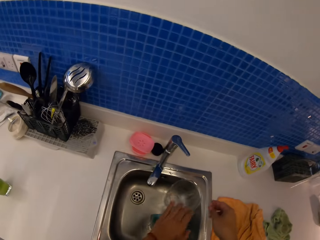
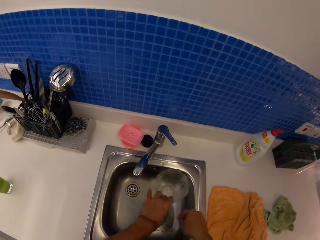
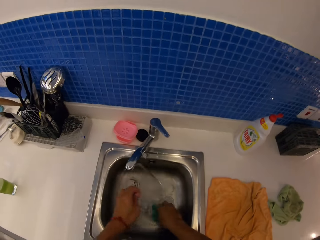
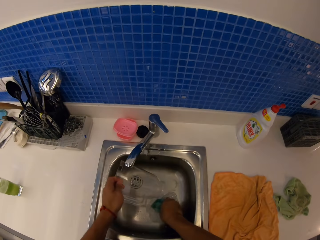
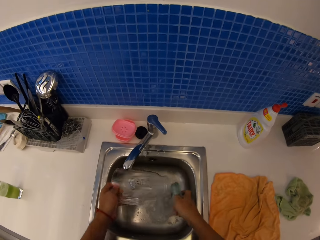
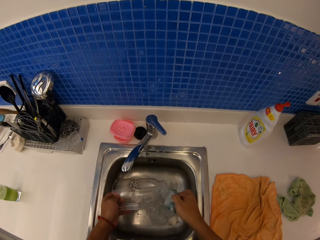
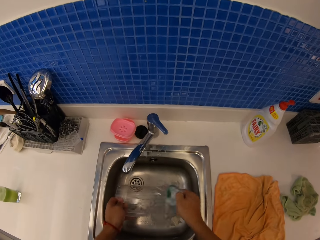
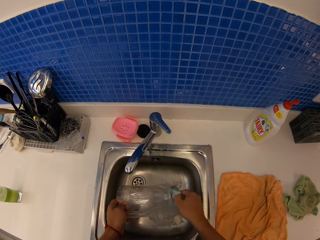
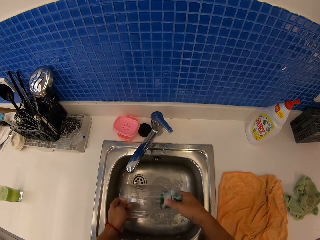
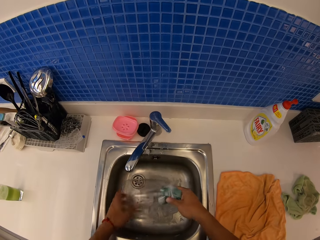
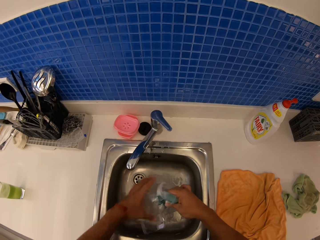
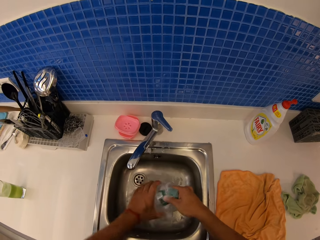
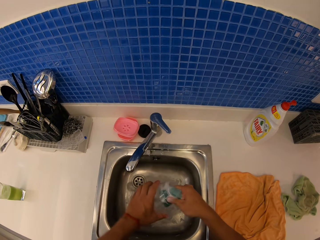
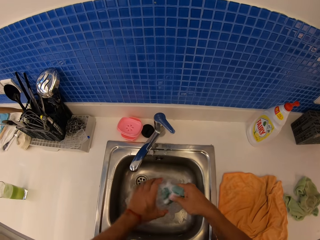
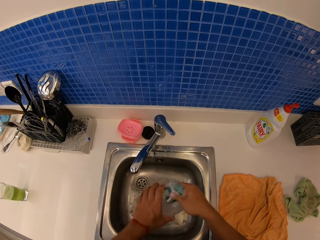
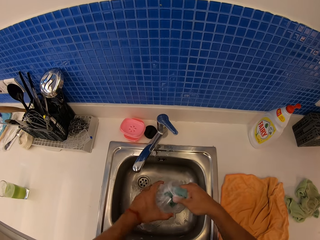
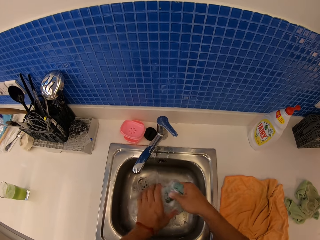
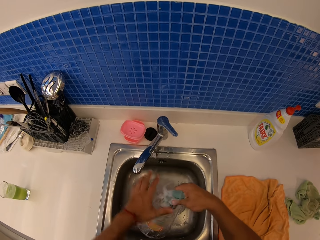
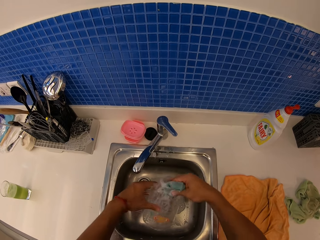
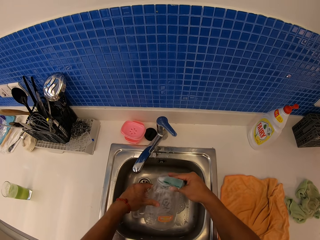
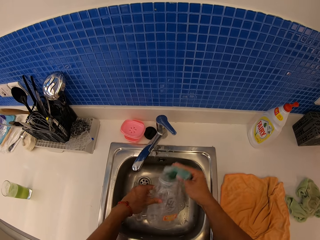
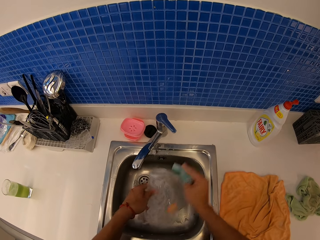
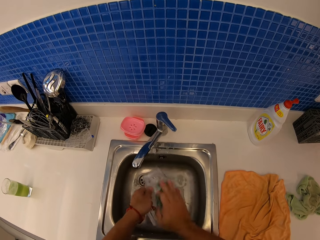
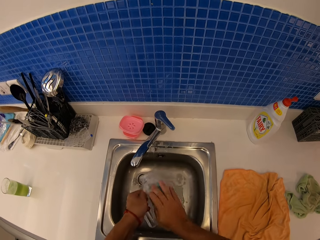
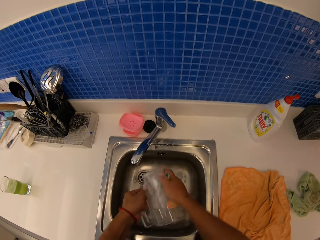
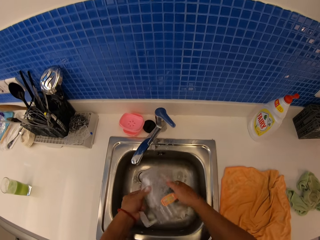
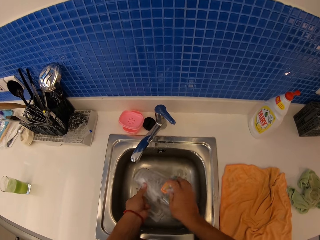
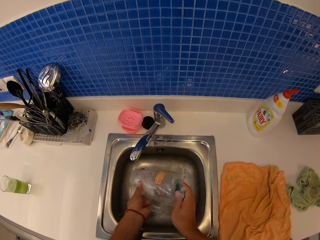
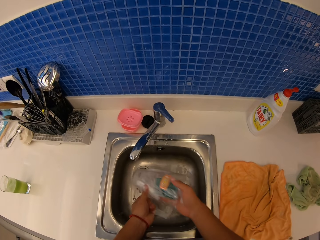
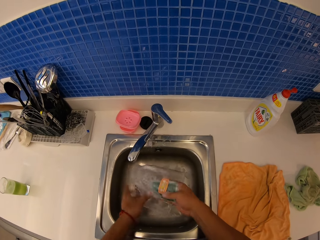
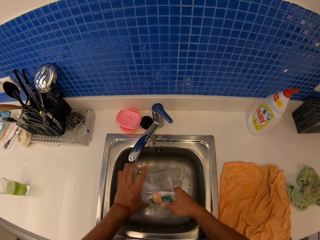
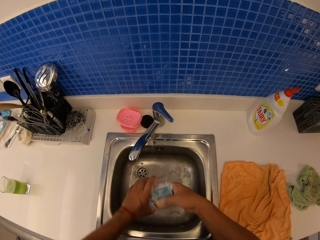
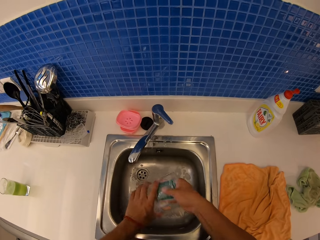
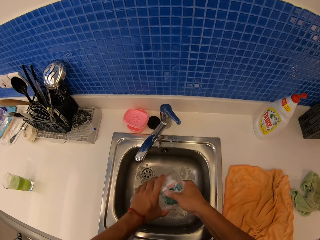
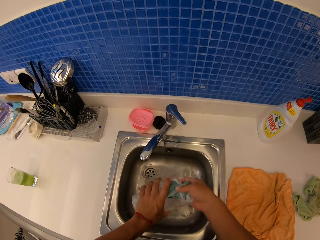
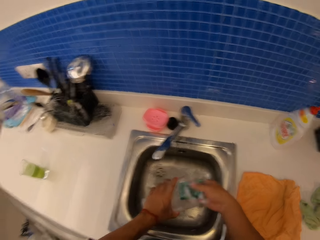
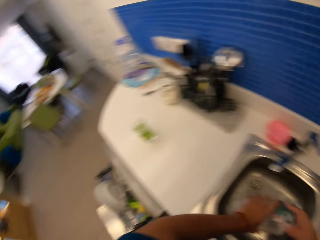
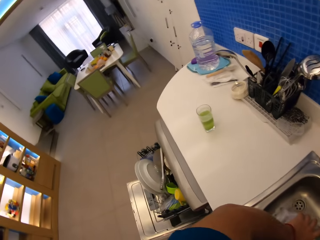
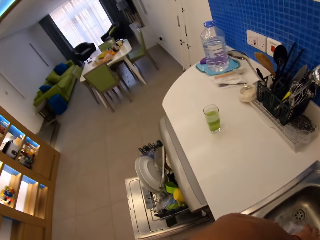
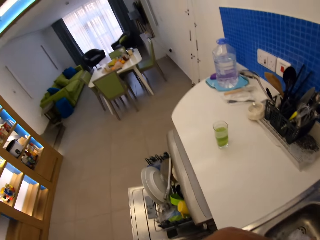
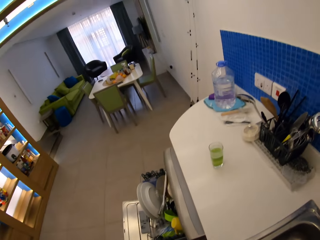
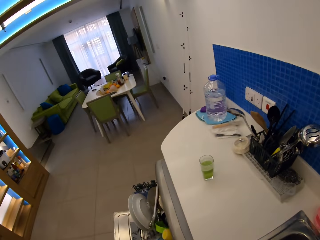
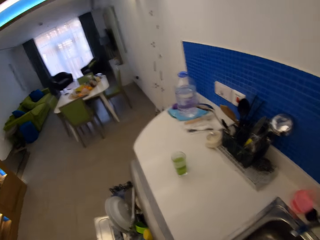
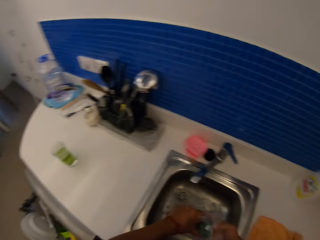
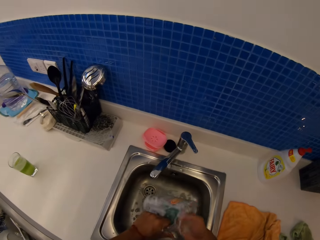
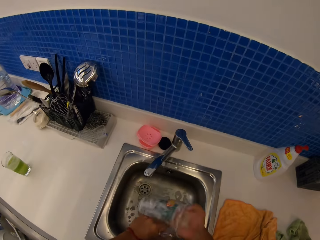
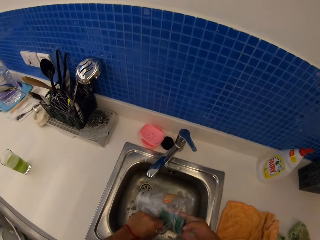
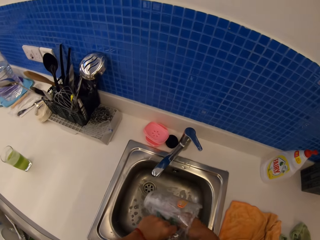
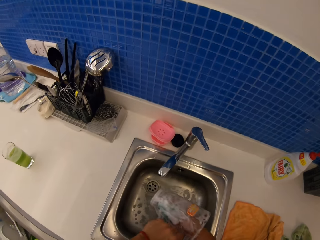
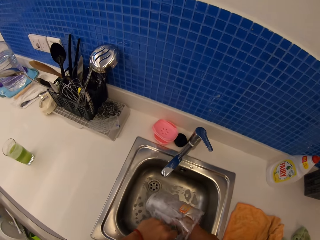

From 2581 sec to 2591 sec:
The camera wearer cleans a jug in the sink. They pick up a jar. They scrub the jar with a scrubber.

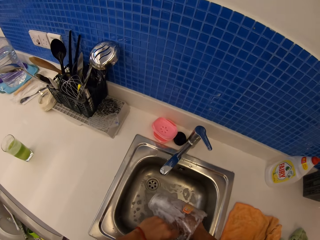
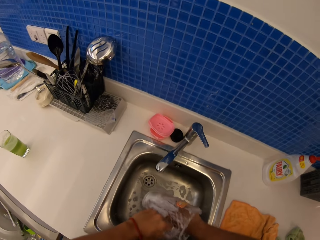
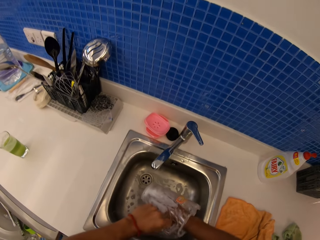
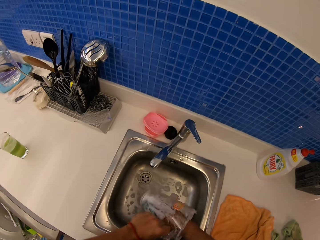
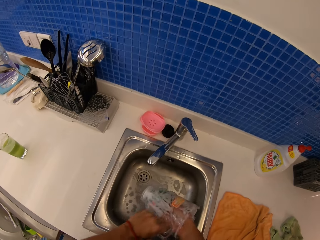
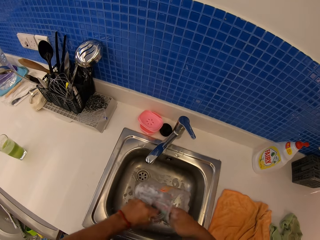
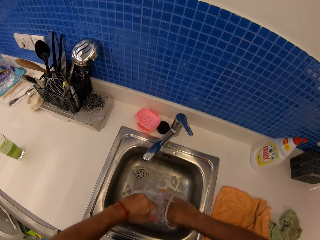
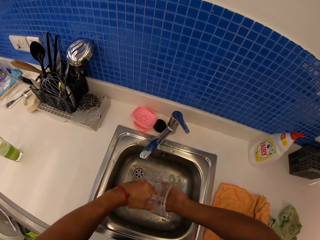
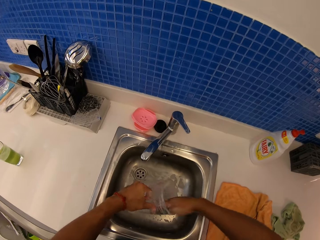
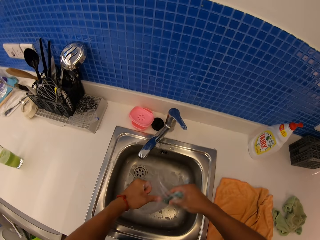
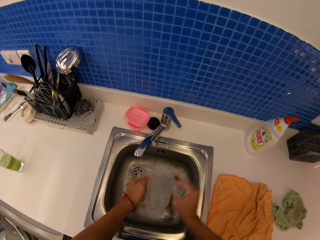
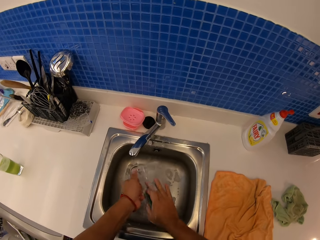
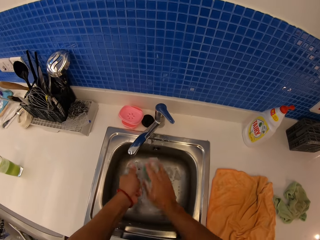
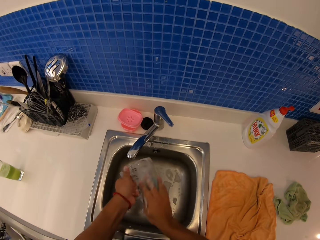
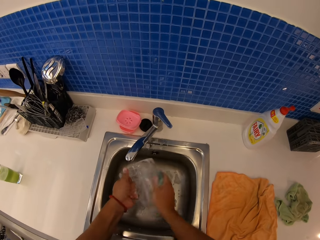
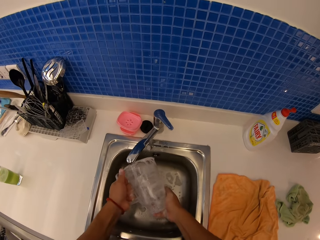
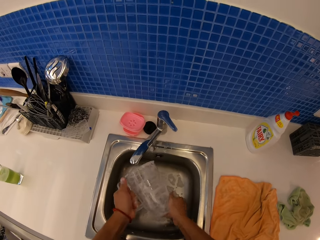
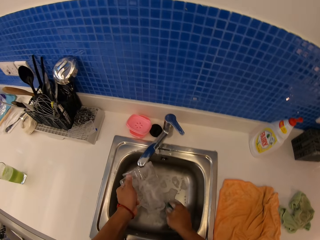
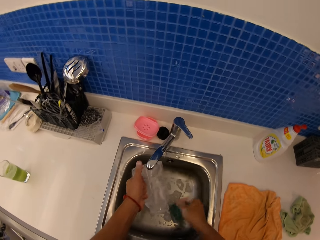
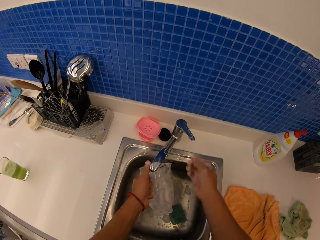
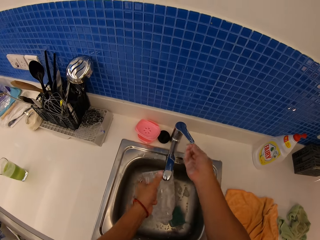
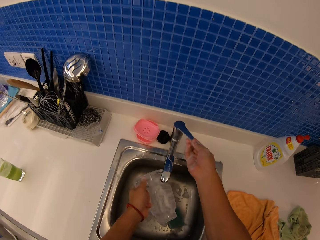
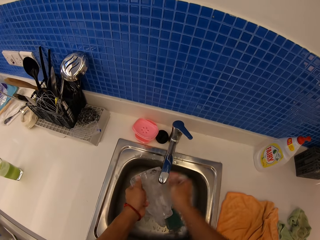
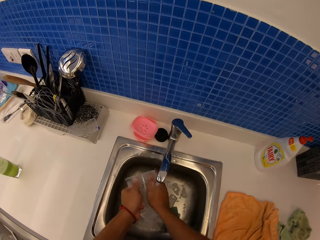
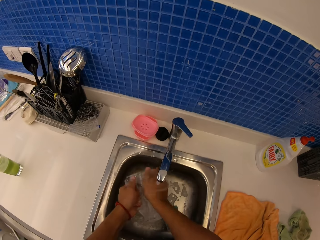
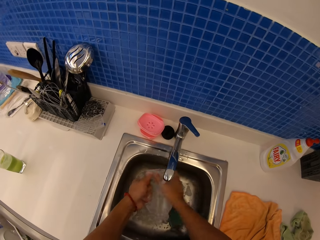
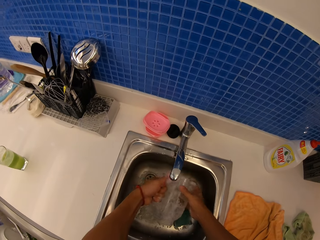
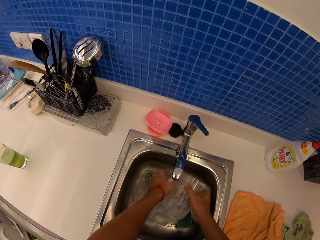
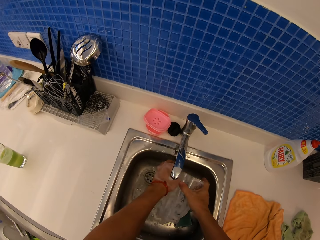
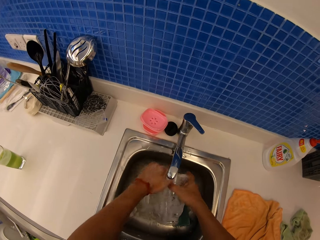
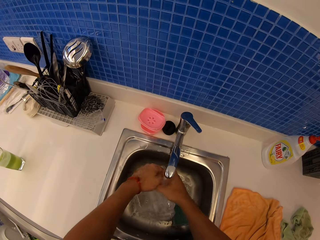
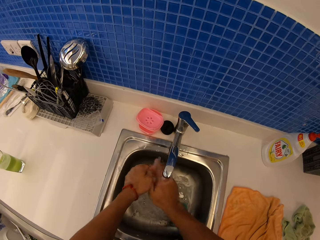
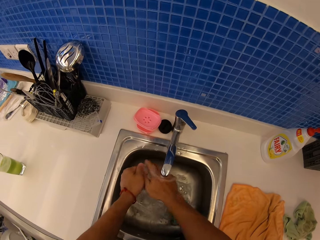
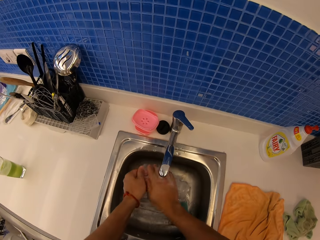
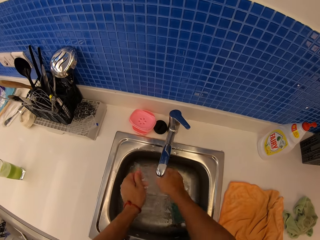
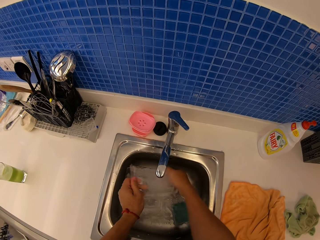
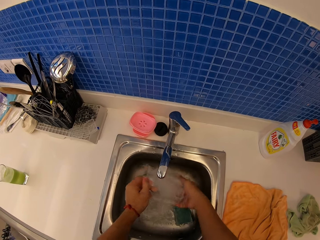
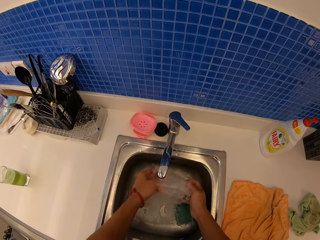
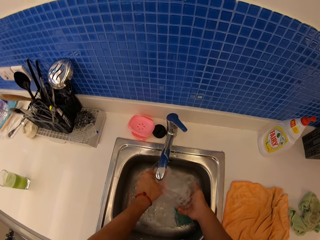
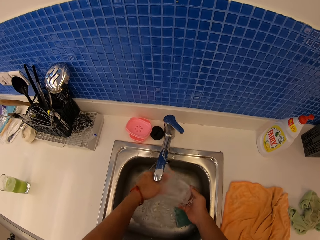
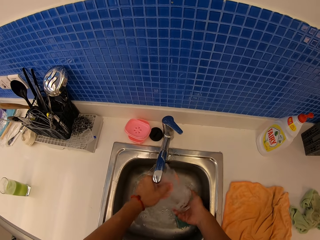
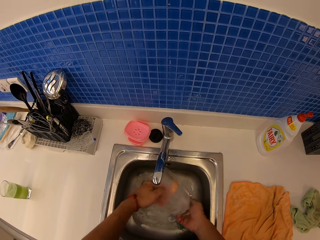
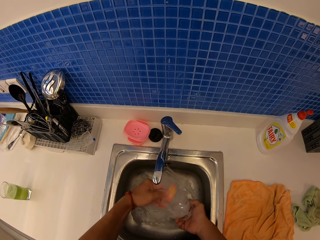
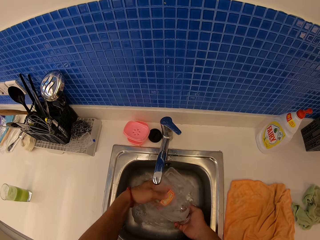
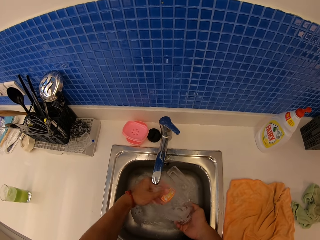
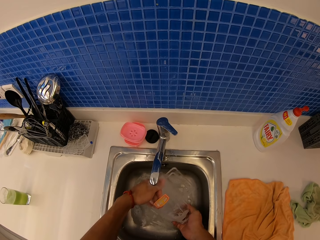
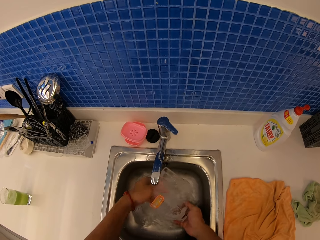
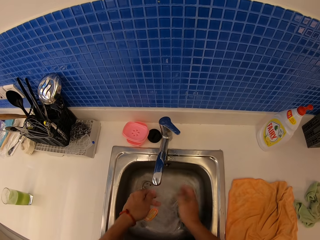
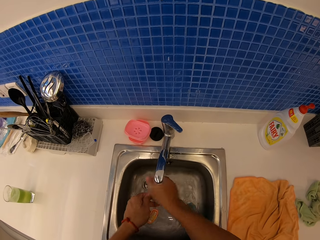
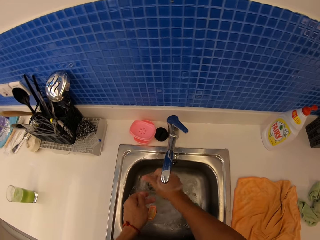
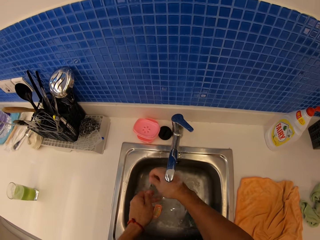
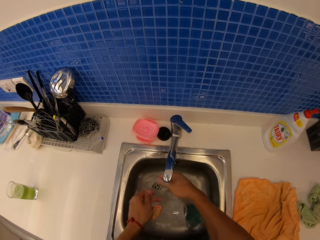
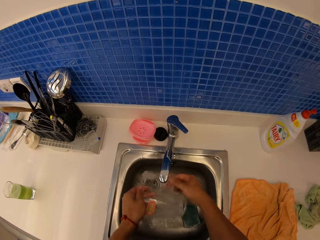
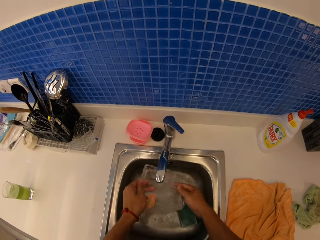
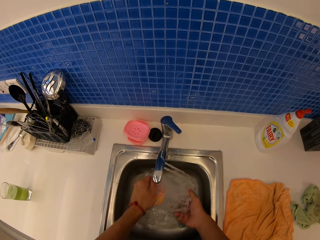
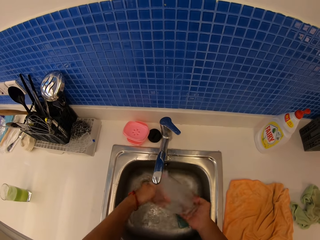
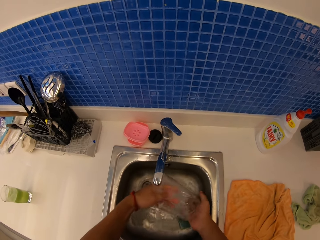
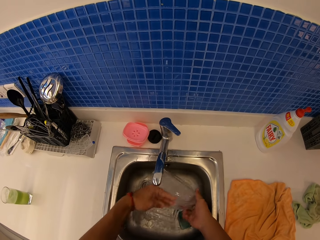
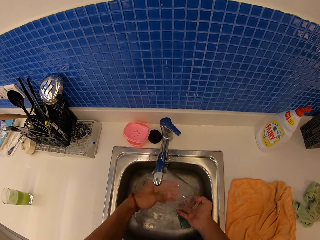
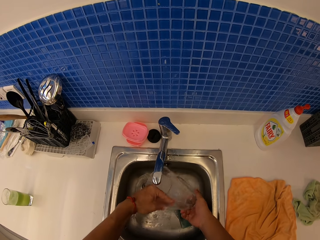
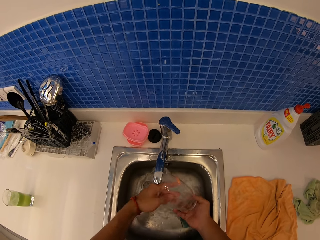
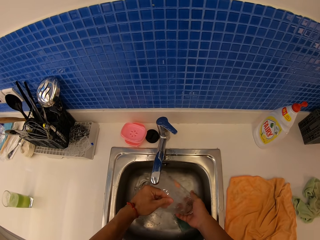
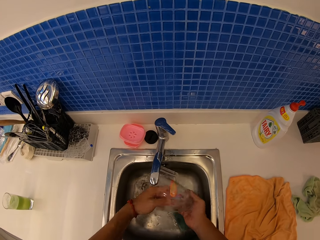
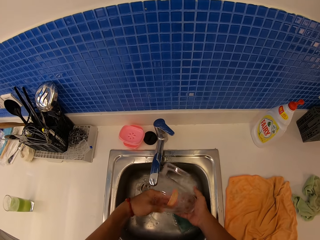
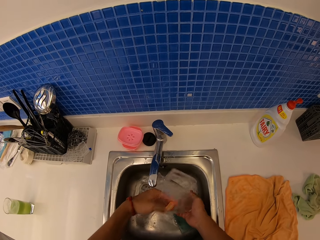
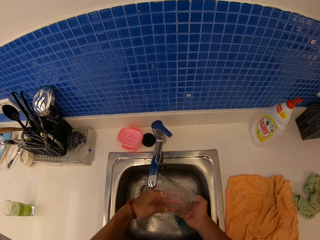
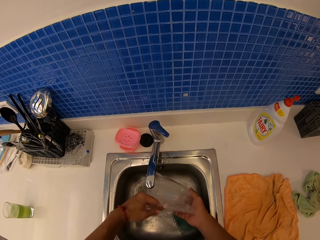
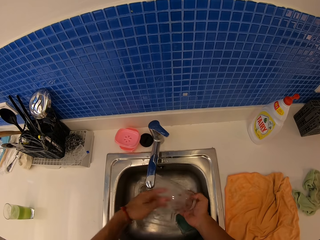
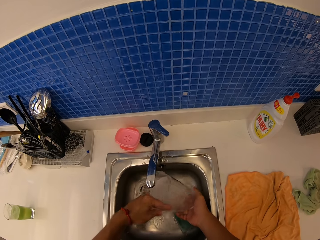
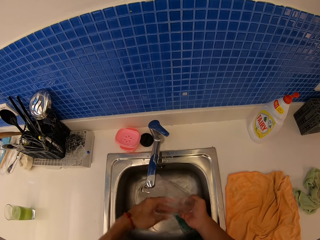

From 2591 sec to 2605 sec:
The camera wearer scrubs the jar with a scrubber. They open a tap and rinse the jar.
